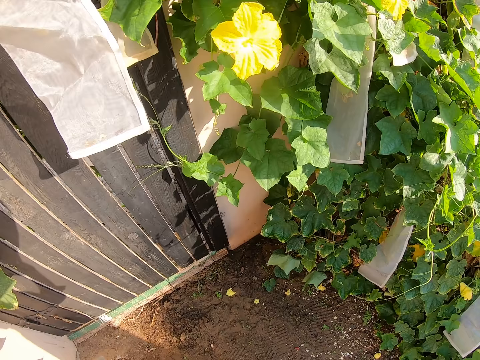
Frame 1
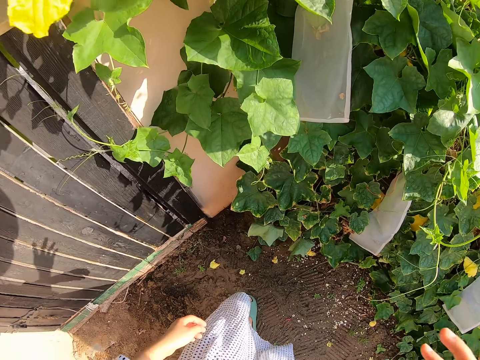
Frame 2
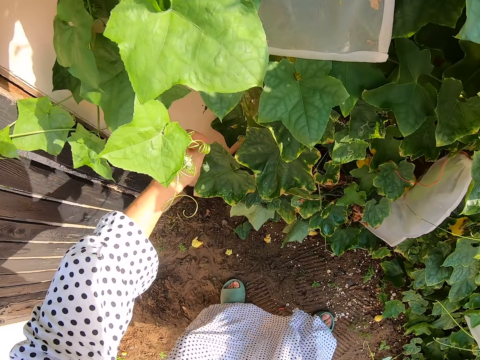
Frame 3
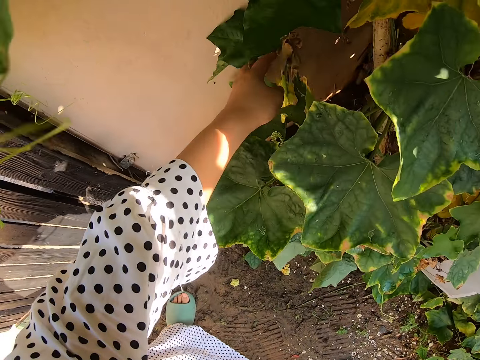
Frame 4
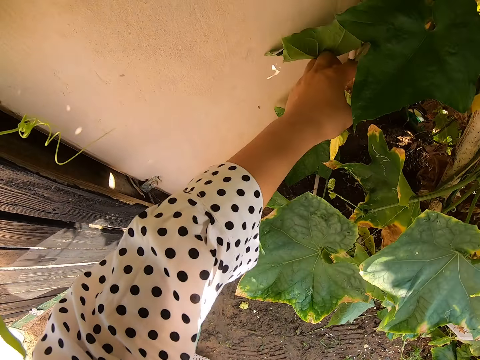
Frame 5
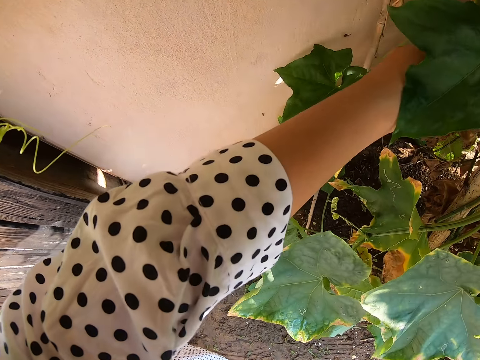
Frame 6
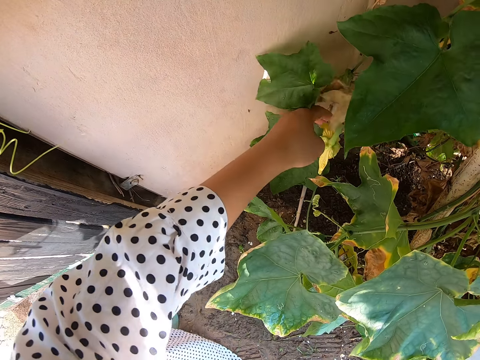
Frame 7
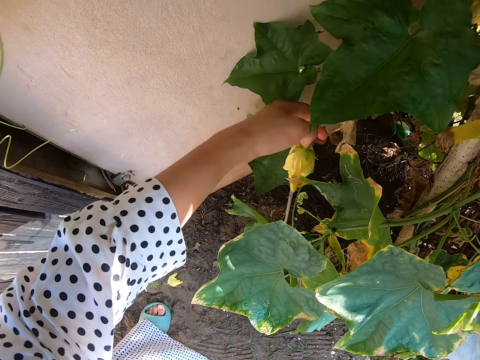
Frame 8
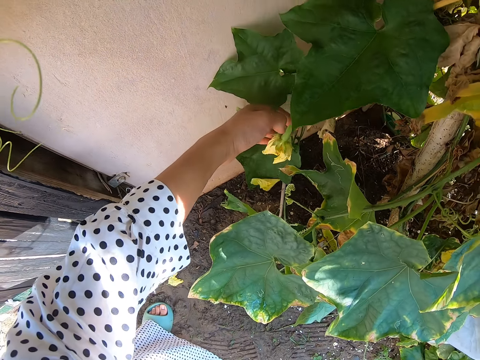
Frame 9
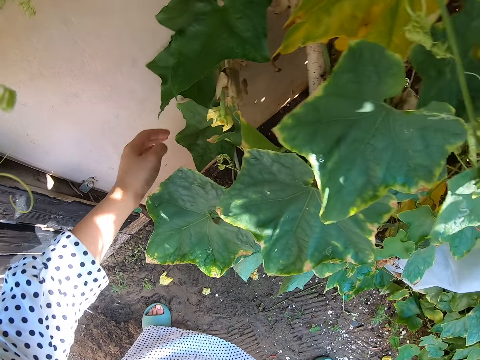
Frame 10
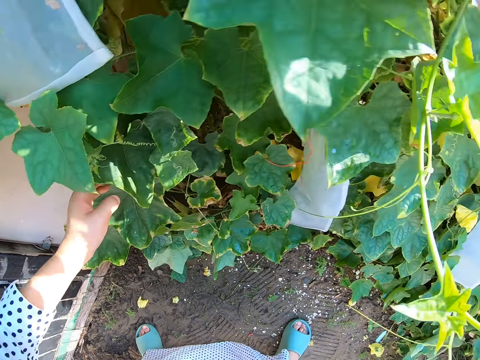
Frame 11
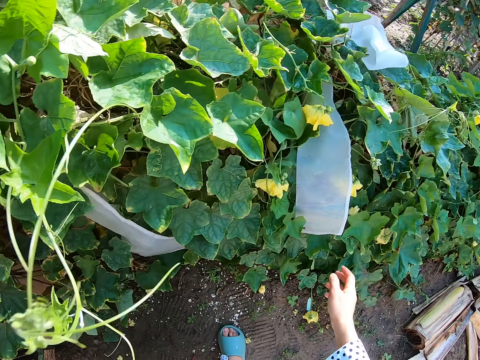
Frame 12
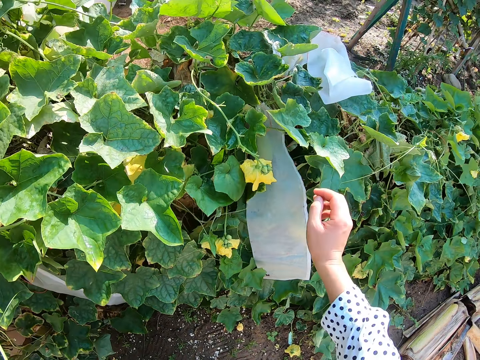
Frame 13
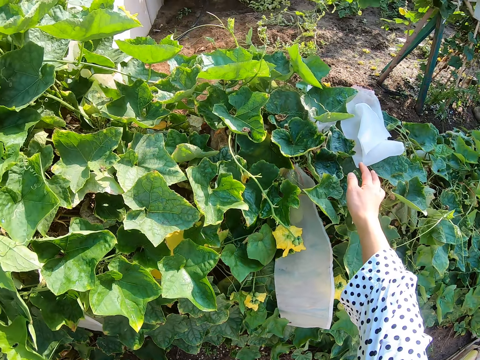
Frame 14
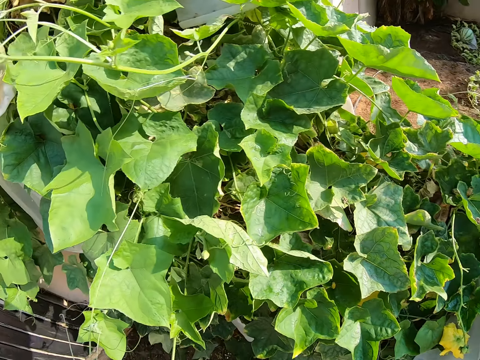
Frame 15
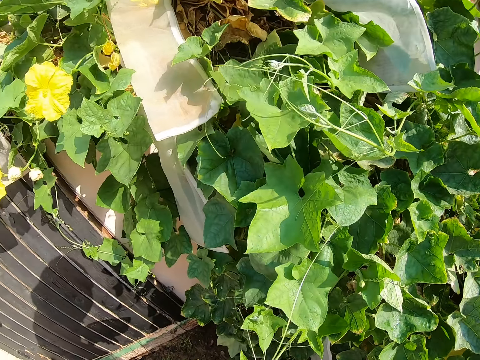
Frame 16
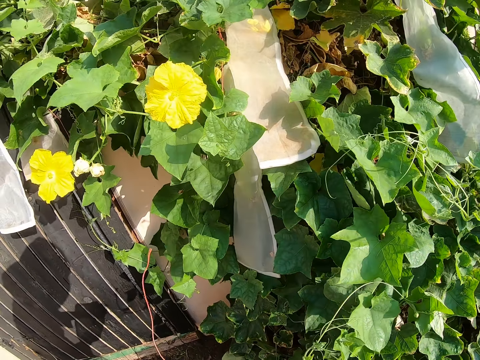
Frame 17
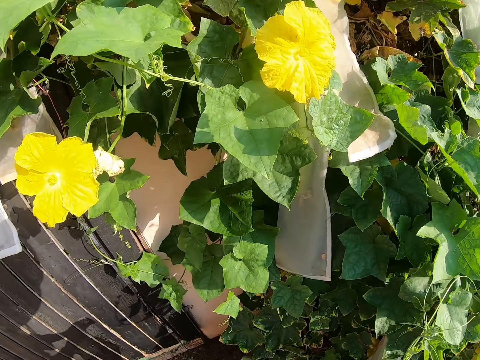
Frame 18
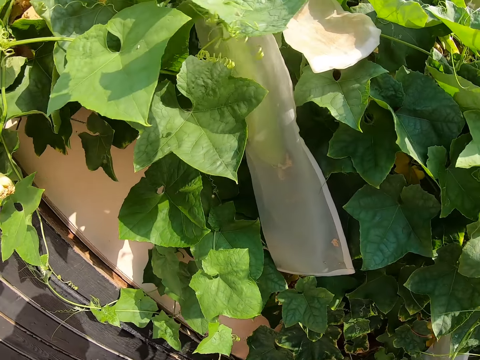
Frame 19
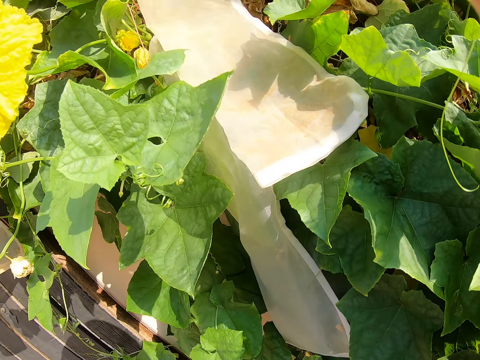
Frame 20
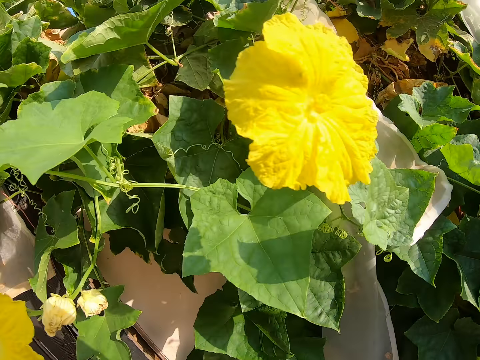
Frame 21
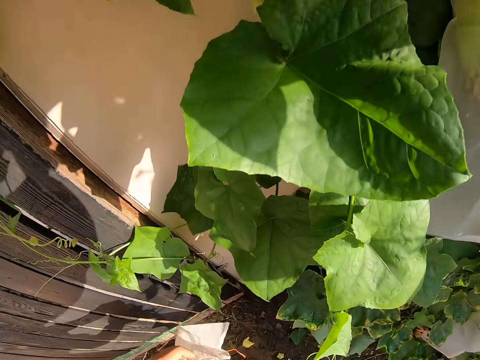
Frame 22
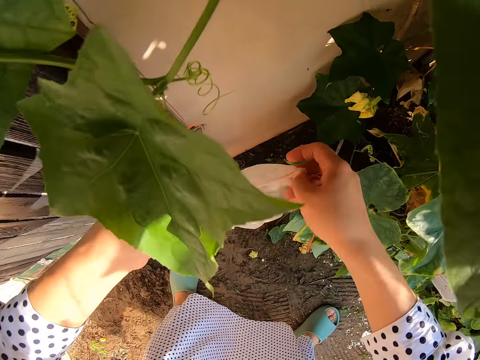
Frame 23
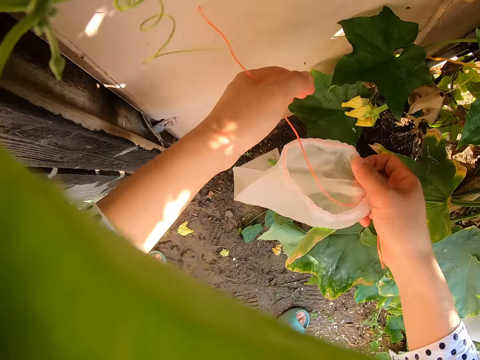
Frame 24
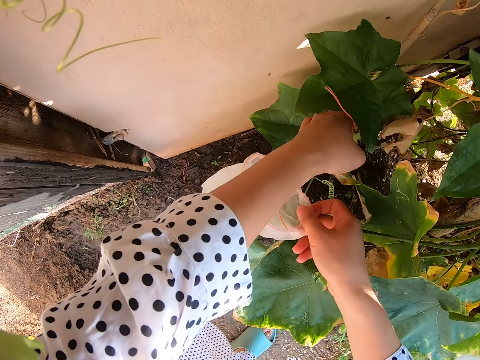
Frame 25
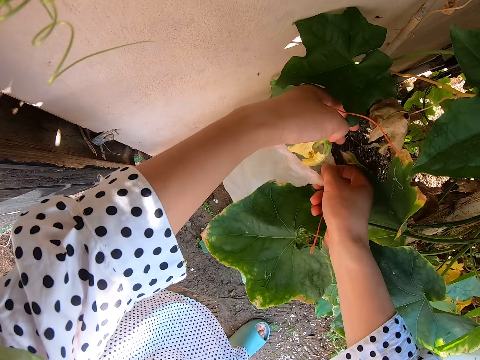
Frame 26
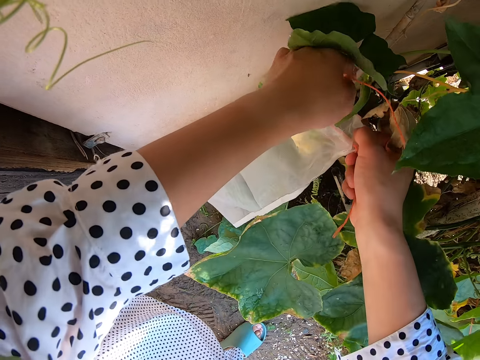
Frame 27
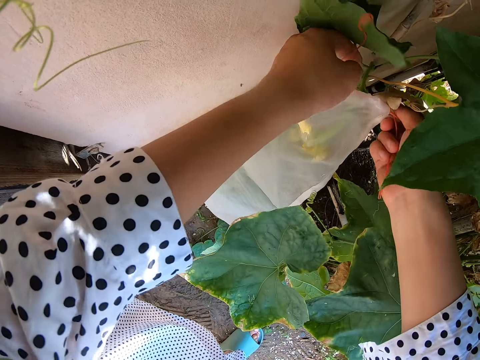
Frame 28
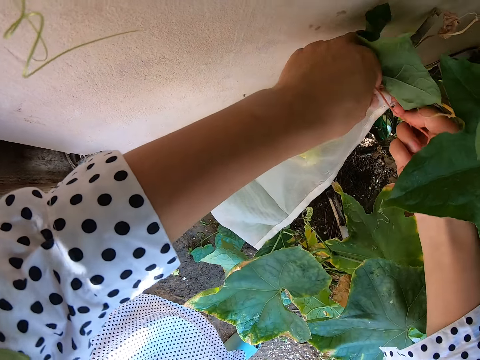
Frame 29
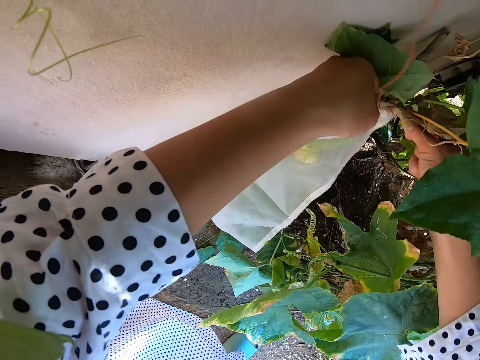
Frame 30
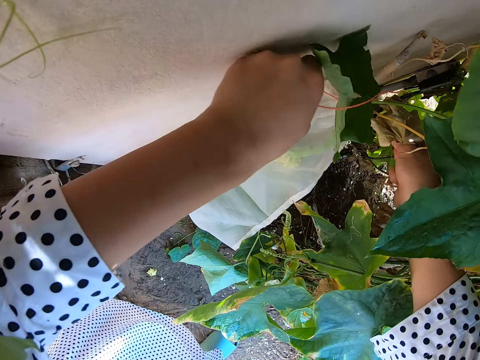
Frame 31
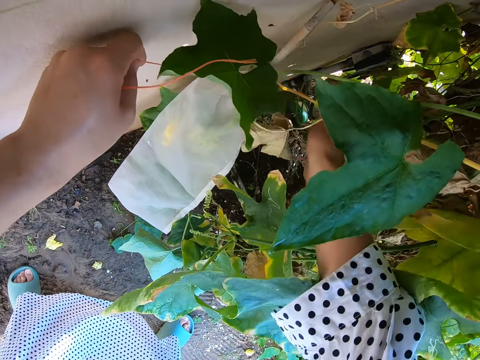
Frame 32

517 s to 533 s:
The camera wearer moves around. They touch a plant. They hold the nylon. They take the cover hoops. They look around. They hold the nylon. They fix a flower into the nylon. They cover the plant with the hoops.

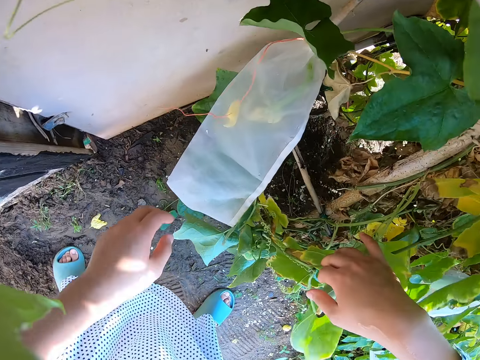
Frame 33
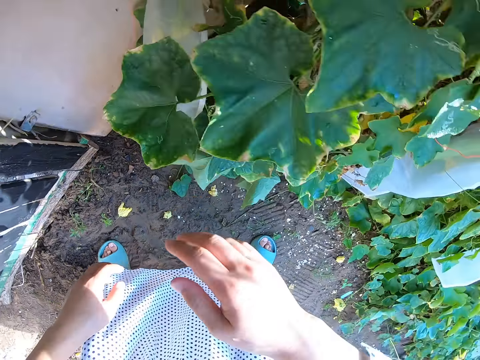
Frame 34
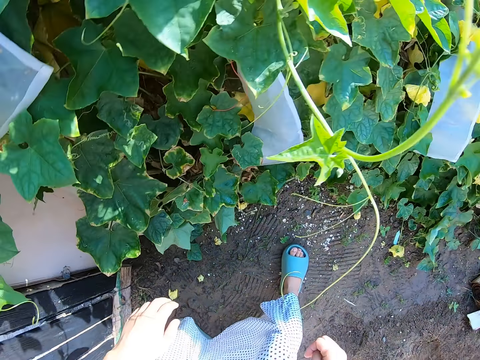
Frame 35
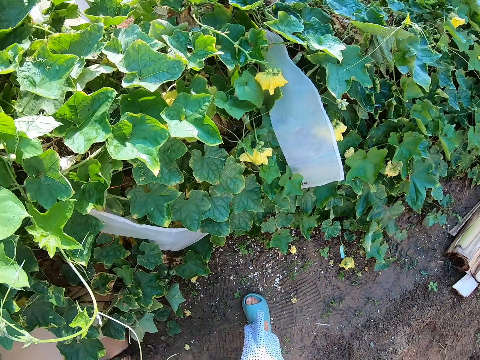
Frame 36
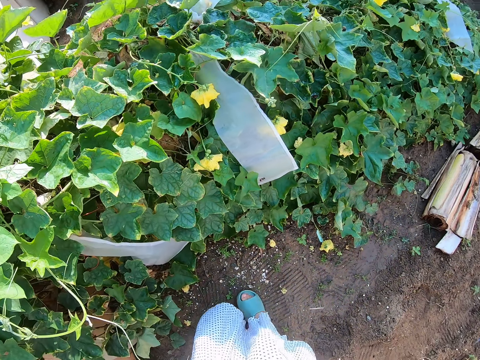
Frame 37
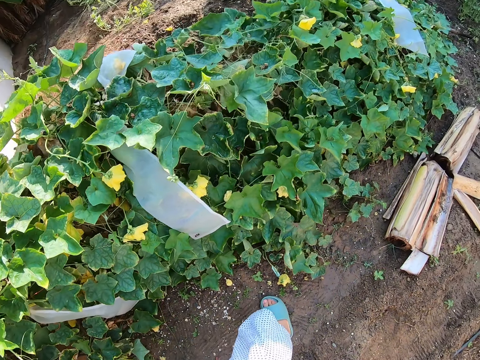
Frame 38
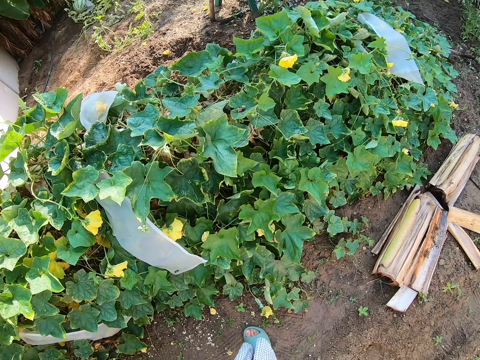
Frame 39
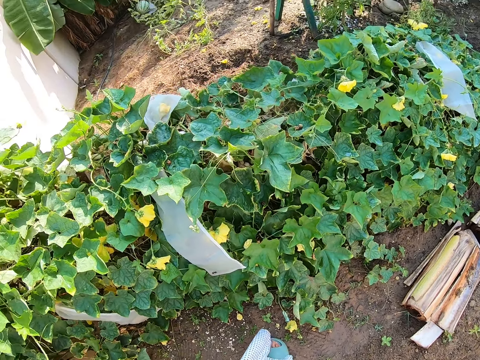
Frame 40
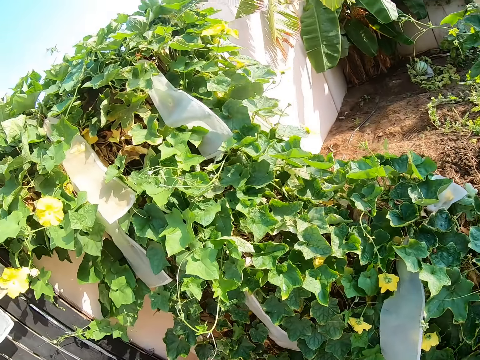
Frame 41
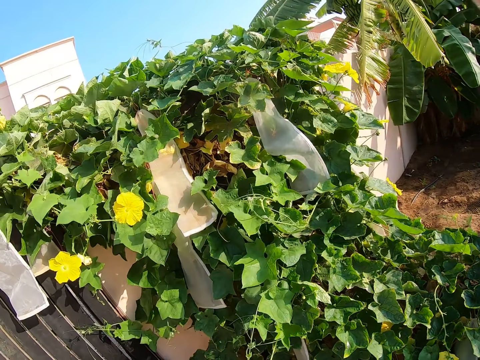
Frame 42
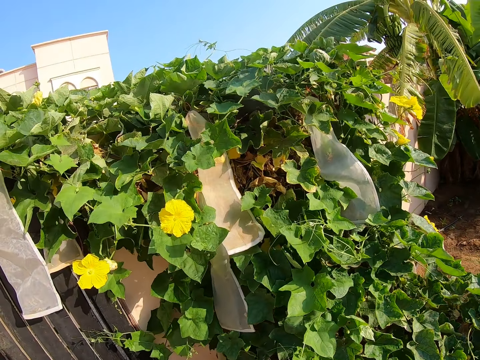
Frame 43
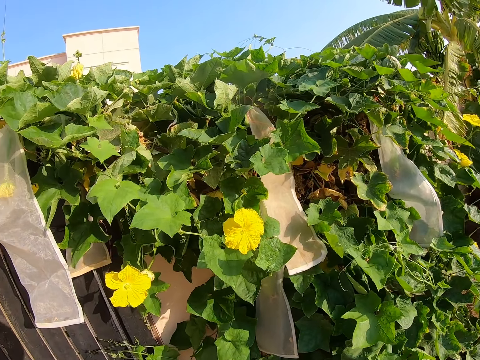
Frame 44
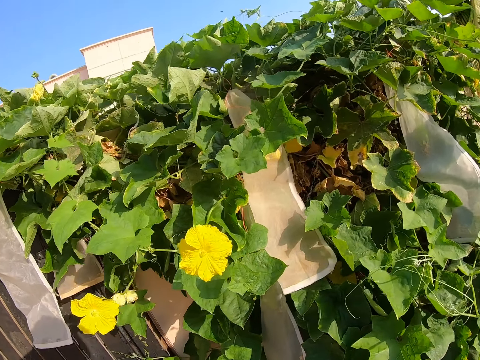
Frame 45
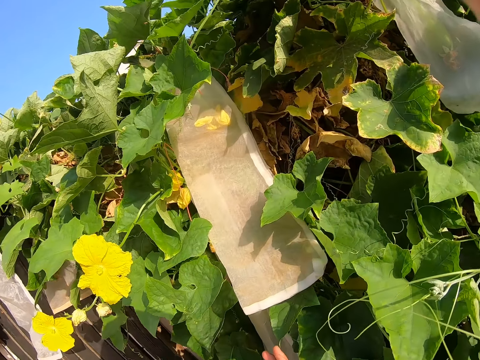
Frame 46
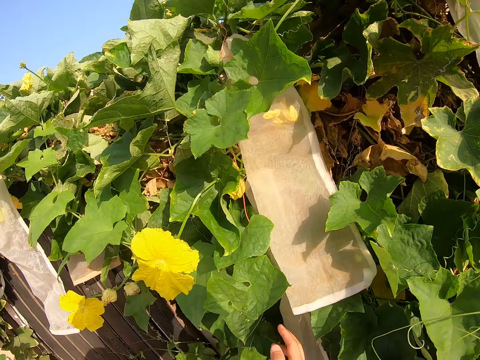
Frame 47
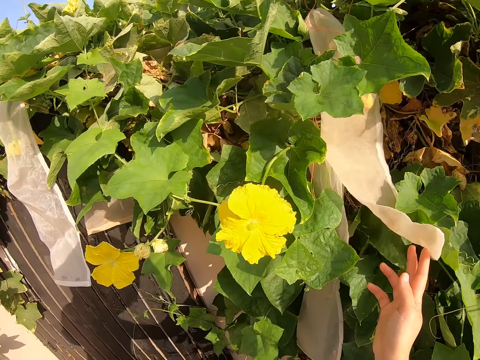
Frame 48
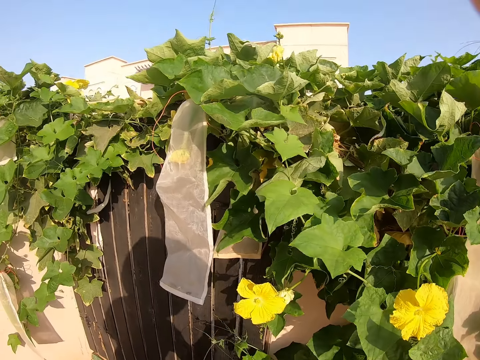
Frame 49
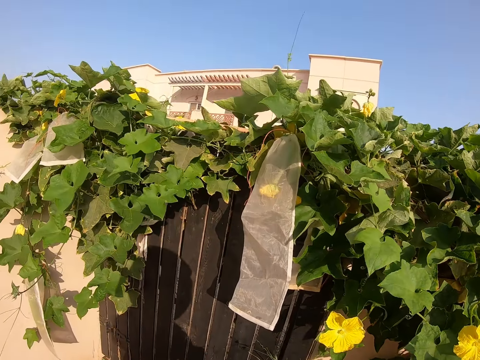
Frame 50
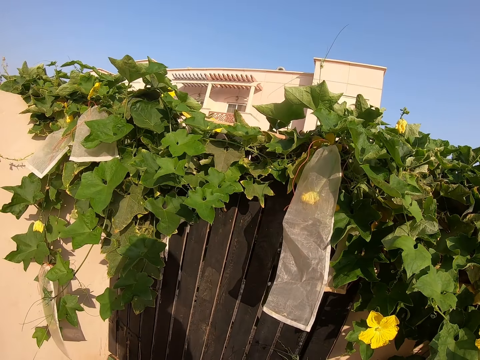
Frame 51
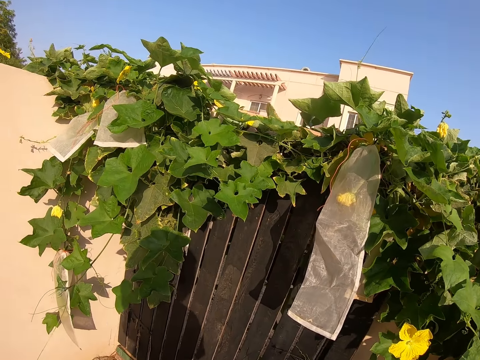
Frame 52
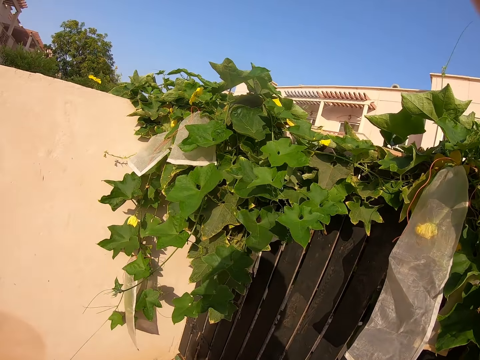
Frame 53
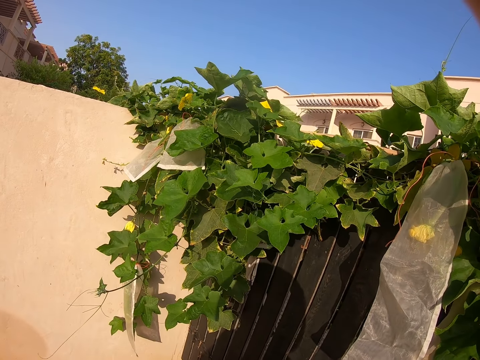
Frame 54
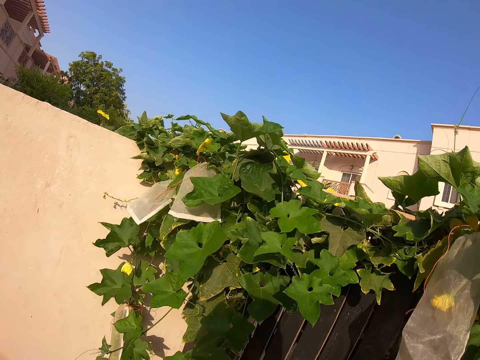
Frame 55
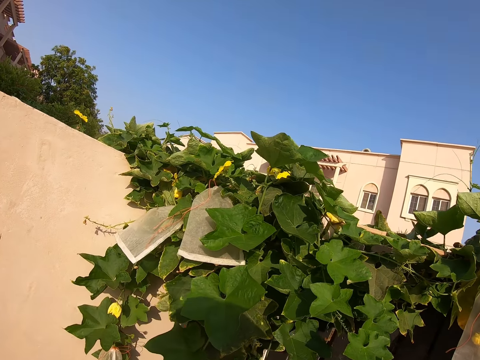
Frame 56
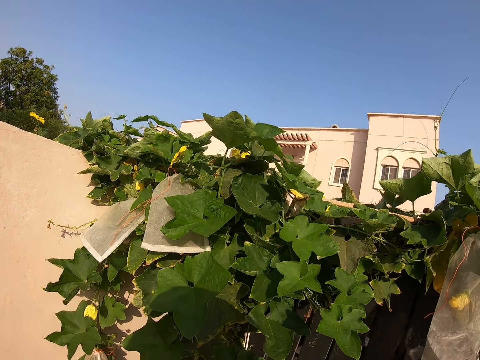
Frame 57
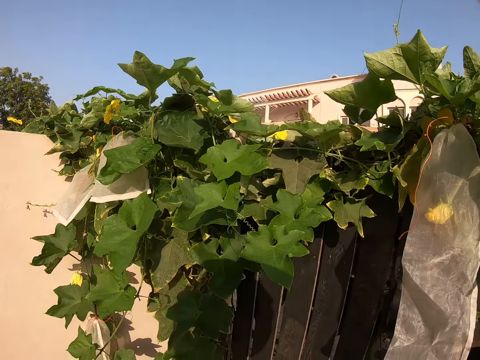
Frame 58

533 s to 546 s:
The camera wearer looks around. They hold the nylon. They look around. They walk around the garden.
